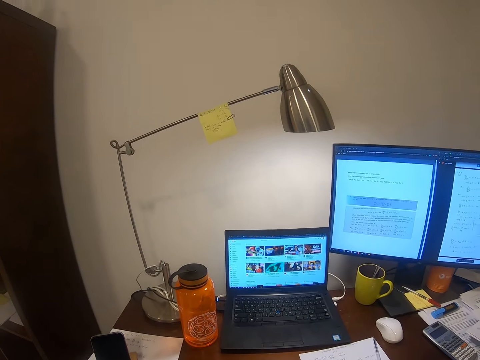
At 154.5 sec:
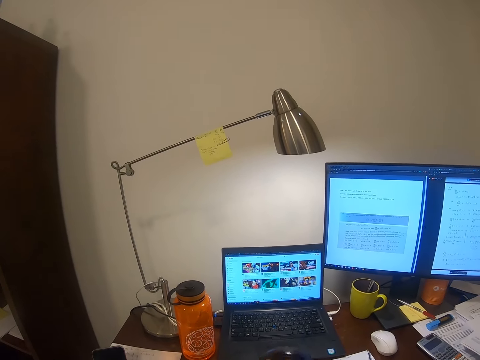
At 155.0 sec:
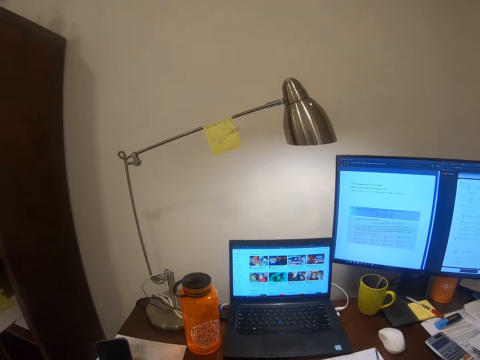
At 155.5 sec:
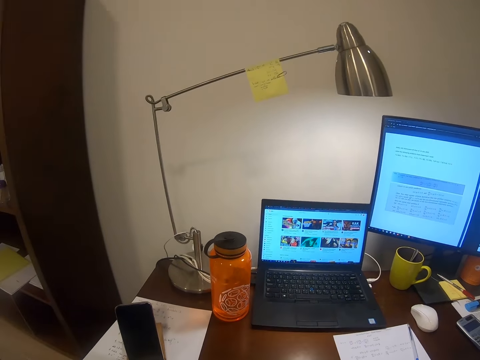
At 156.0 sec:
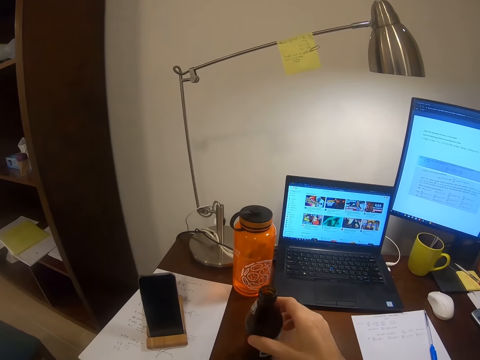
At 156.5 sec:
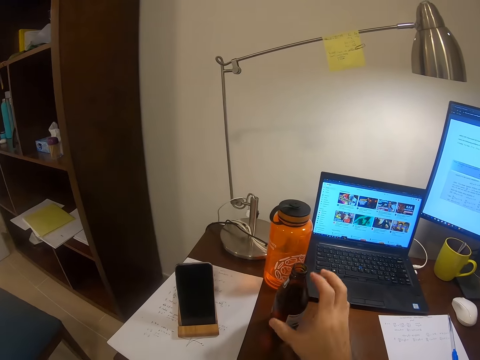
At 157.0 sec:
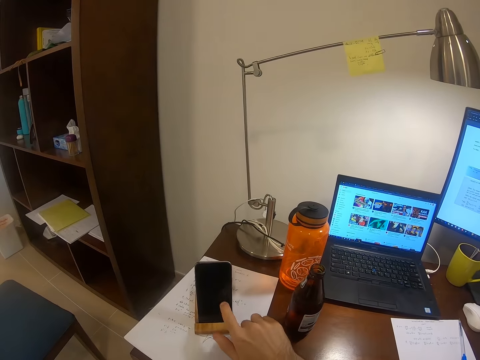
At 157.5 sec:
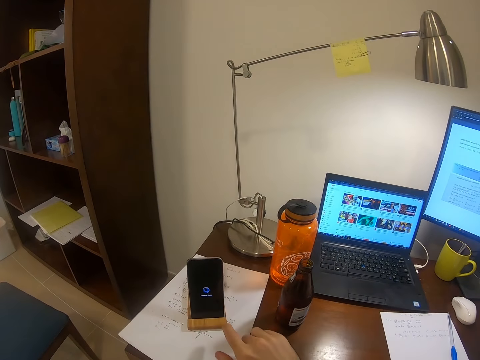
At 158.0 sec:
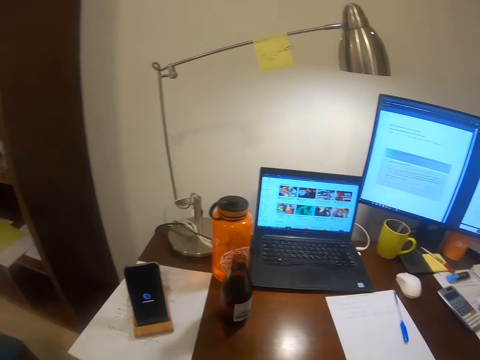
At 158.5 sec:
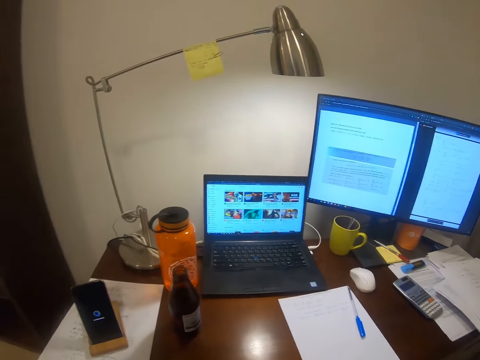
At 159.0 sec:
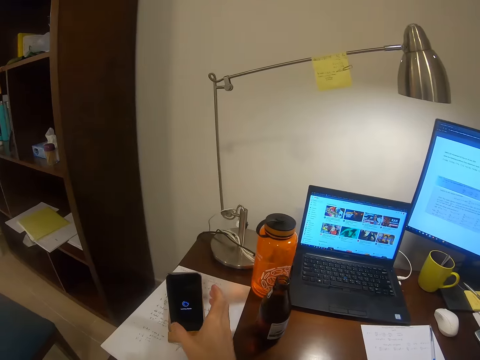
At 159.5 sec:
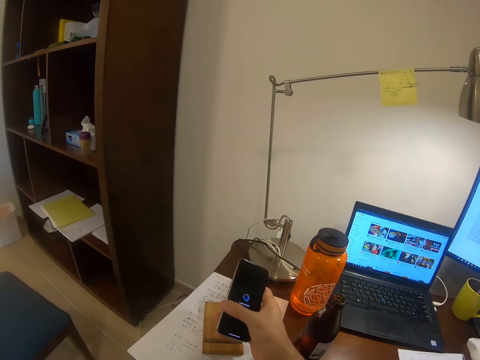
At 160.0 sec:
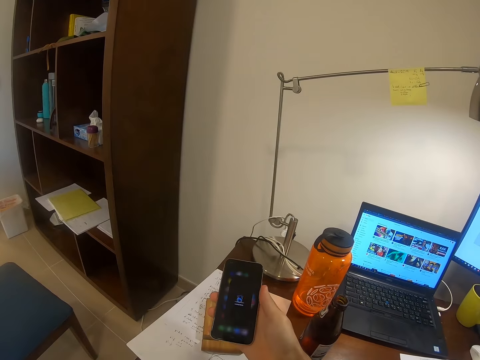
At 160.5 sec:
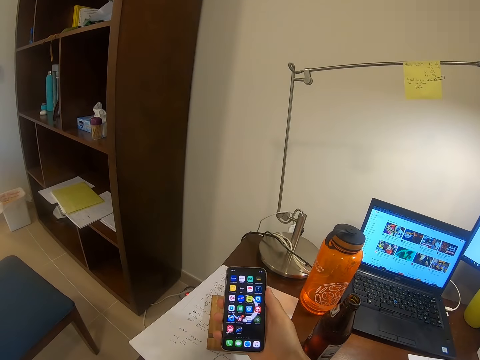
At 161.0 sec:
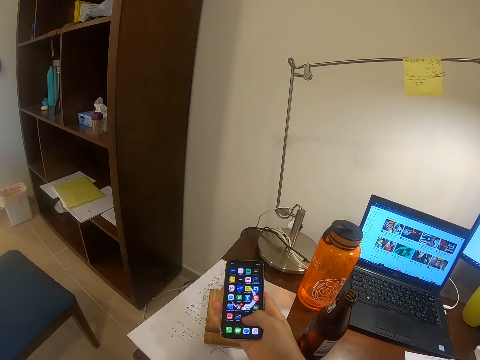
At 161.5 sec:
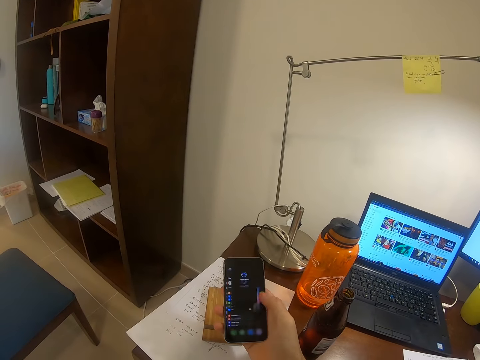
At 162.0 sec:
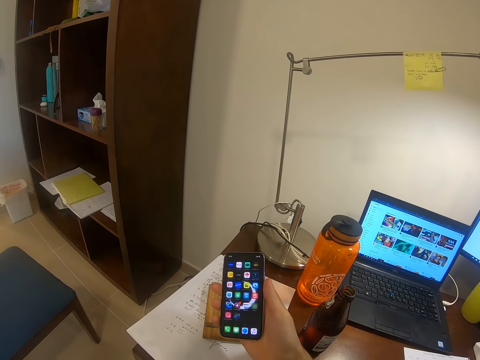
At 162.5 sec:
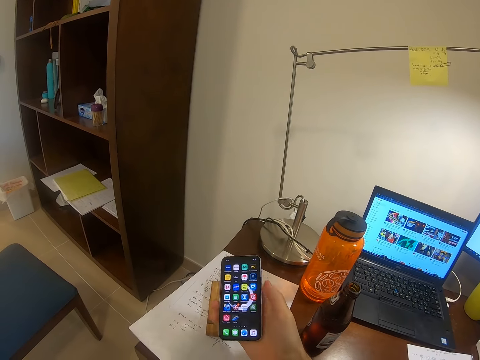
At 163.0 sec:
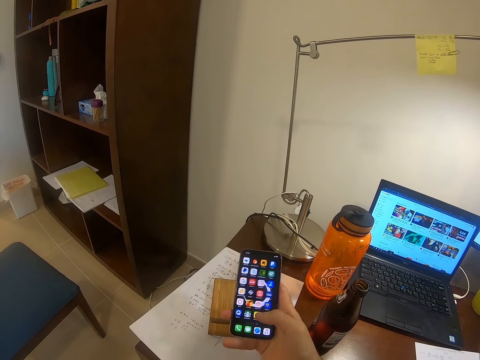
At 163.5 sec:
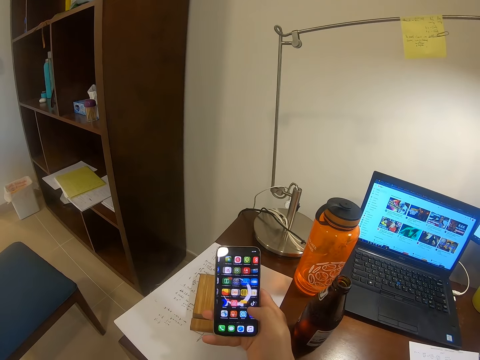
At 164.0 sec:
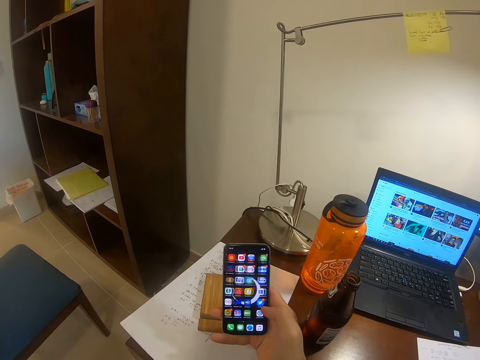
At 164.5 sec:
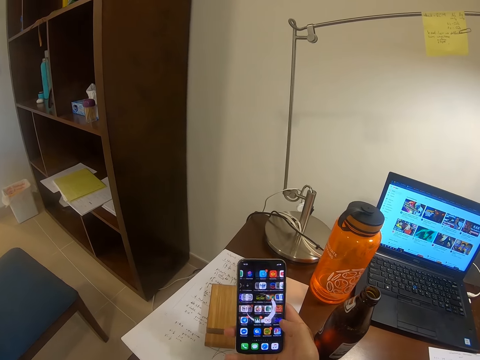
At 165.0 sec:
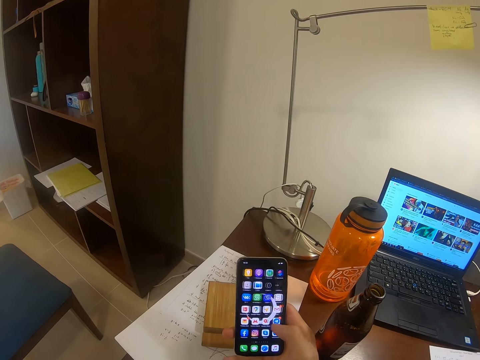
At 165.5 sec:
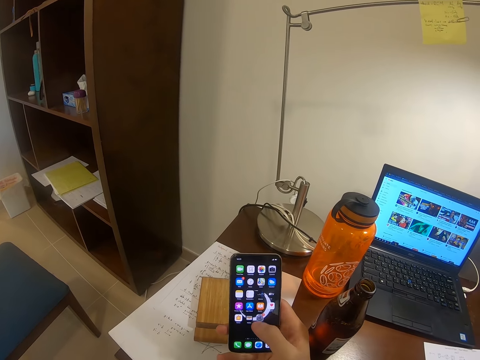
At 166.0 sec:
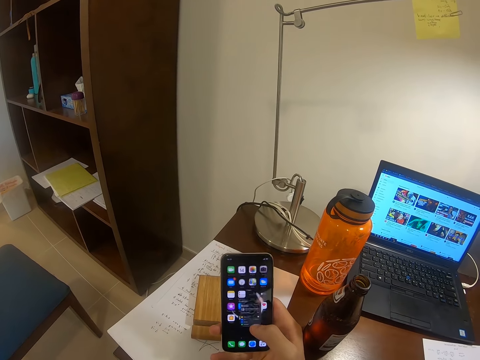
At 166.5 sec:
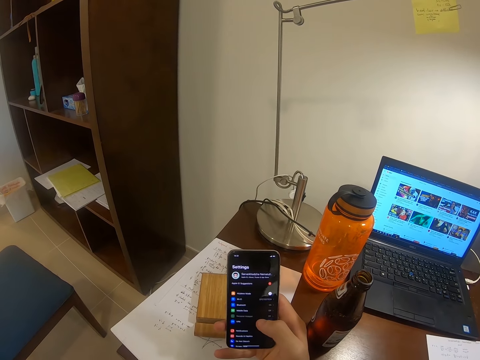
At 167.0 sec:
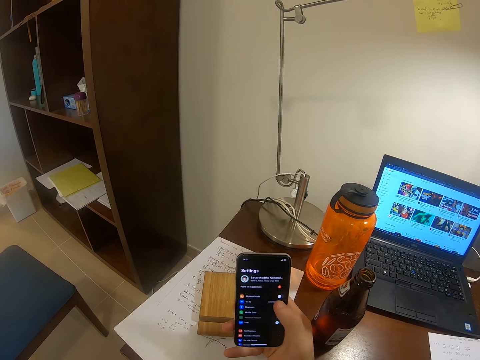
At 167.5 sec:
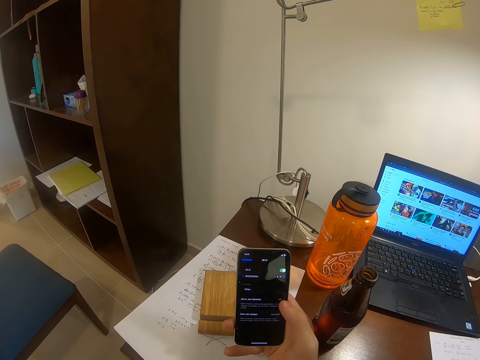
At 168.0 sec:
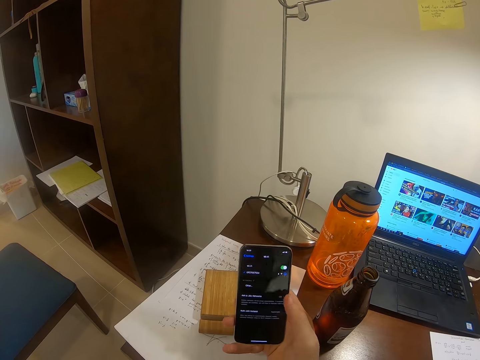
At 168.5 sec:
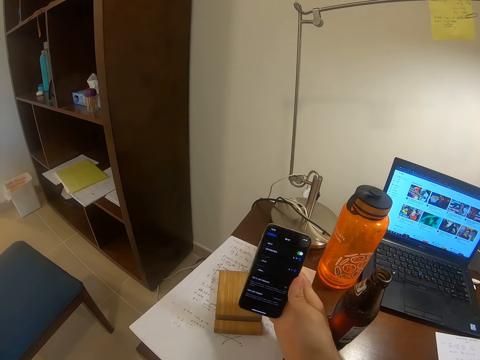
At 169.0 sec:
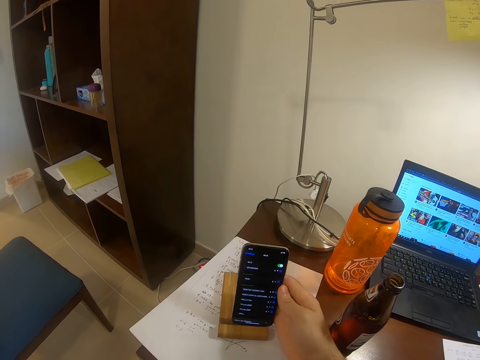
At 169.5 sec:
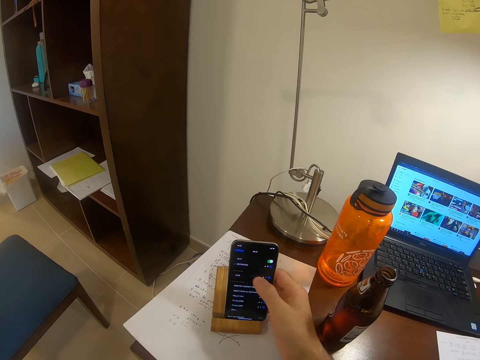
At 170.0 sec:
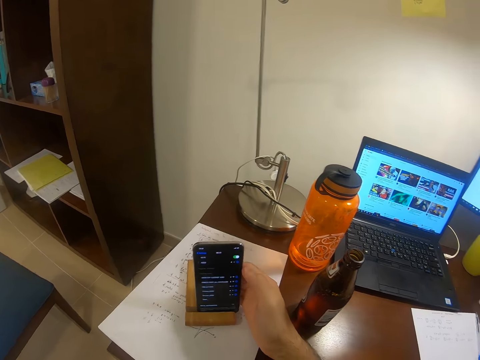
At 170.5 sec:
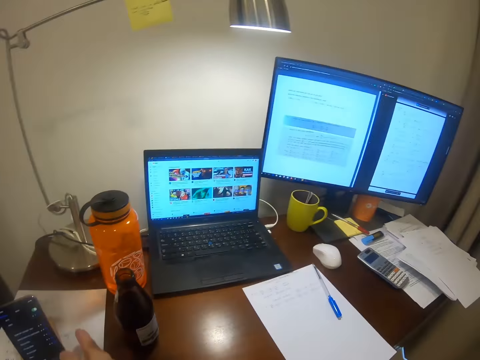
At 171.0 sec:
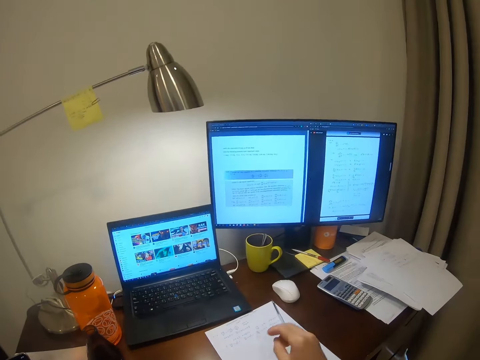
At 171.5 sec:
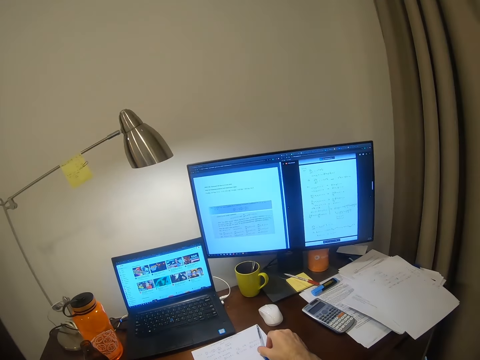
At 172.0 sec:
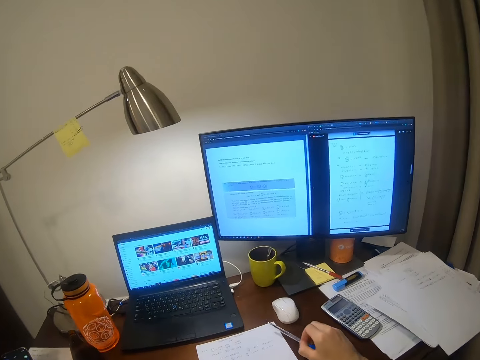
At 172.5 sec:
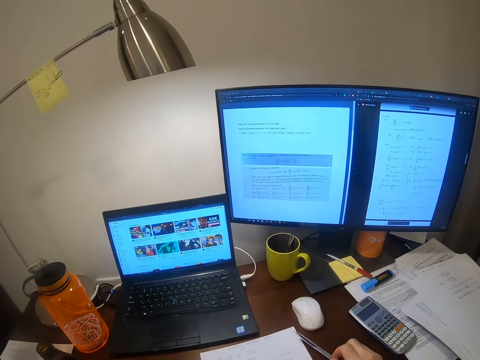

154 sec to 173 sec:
The camera wearer puts back the bottle of something on the table. They scroll on the phone. They take the phone from the phone holder. They scroll on the phone. They put back the phone on the phone holder. They take a pen from the table.

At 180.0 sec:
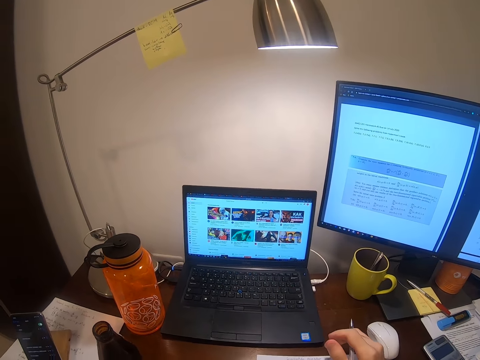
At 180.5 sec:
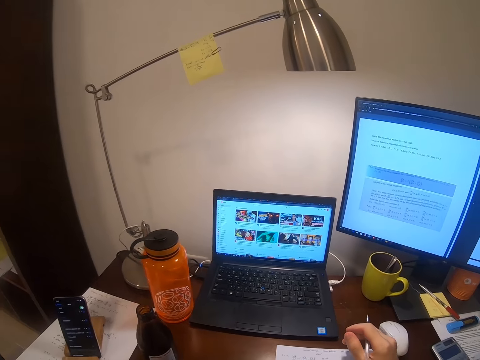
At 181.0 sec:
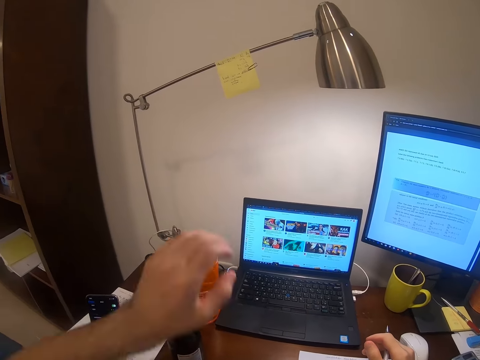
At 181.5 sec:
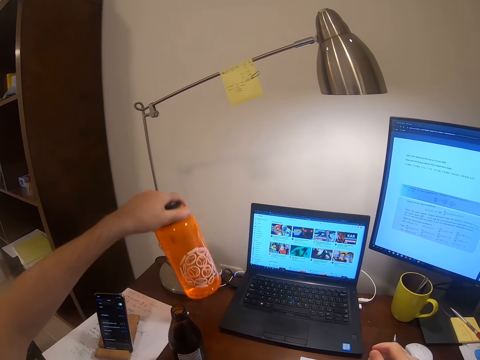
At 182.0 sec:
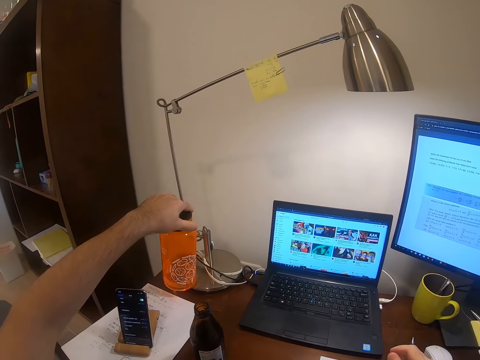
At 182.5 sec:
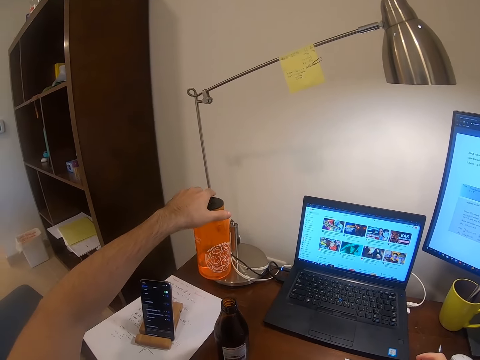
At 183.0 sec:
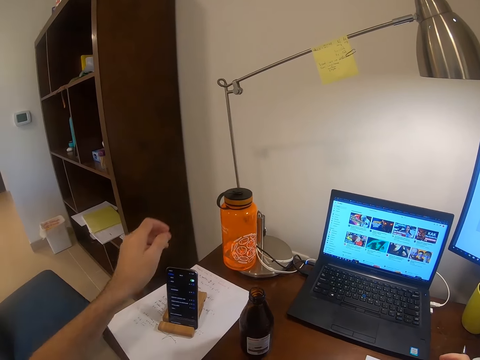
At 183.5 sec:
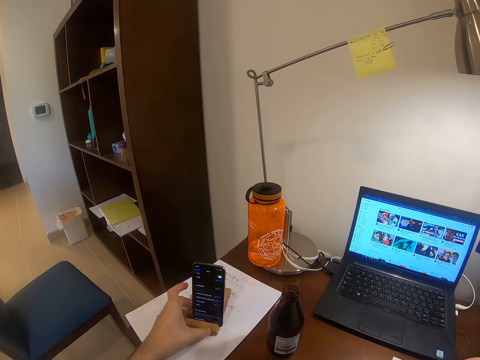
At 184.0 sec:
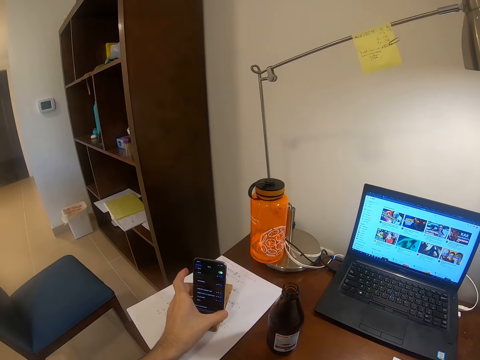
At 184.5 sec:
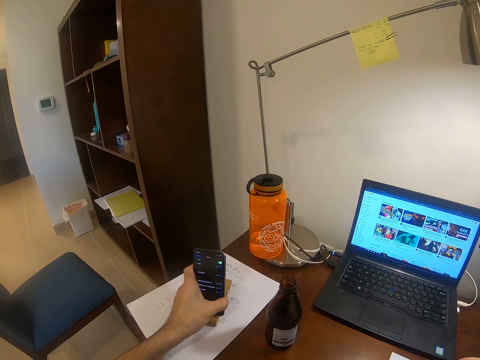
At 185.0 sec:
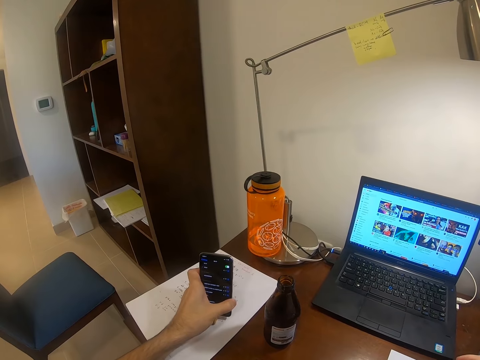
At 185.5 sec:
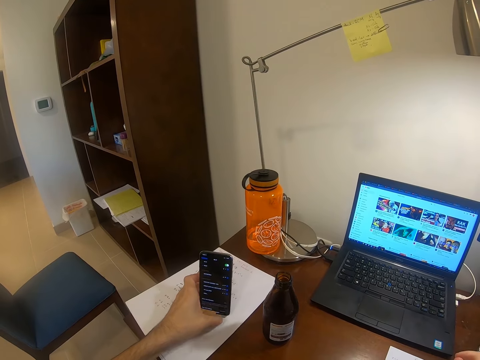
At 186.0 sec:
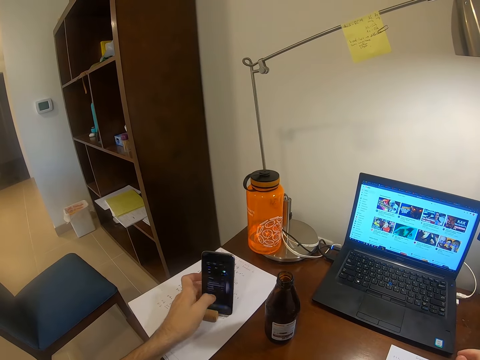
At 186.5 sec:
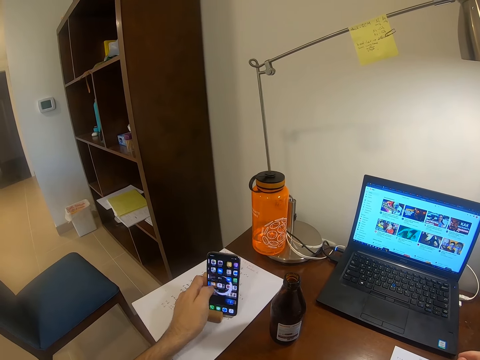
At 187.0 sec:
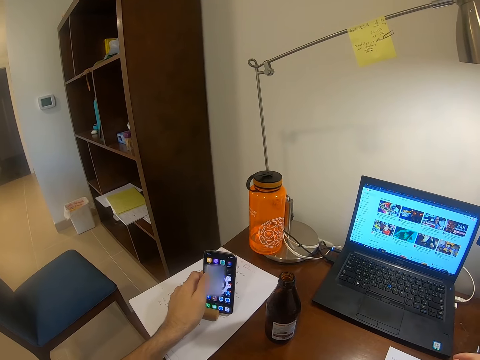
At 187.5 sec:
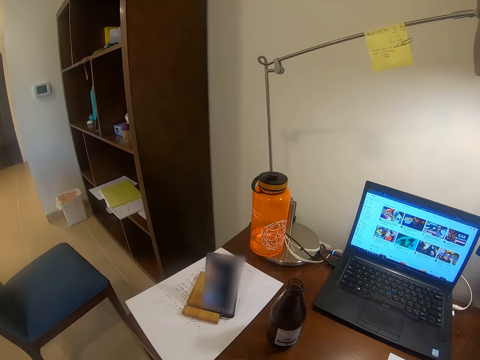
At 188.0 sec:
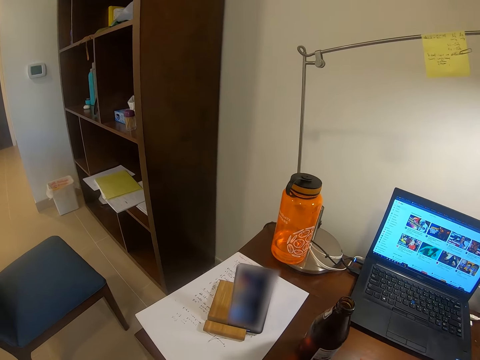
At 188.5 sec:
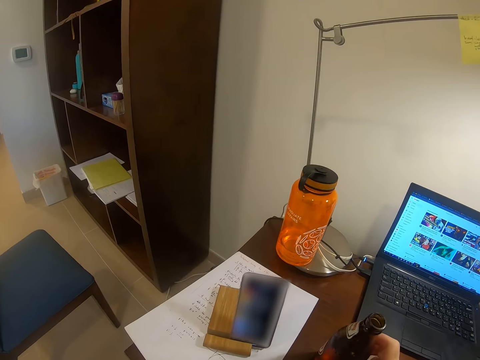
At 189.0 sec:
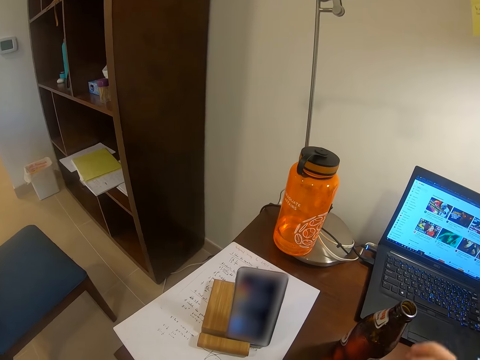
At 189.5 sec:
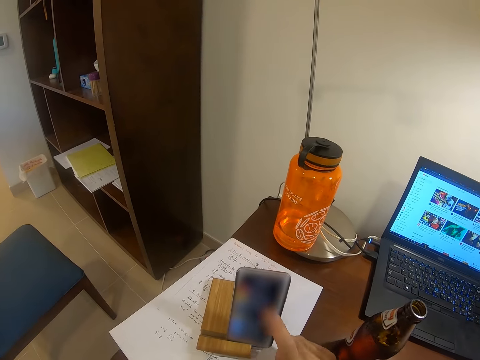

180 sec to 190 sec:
The camera wearer takes a water bottle from the table. They put the water bottle on another side on the table. They touch the phone. They adjust the phone on the phone holder. They scroll on the phone. They move the bottle.
